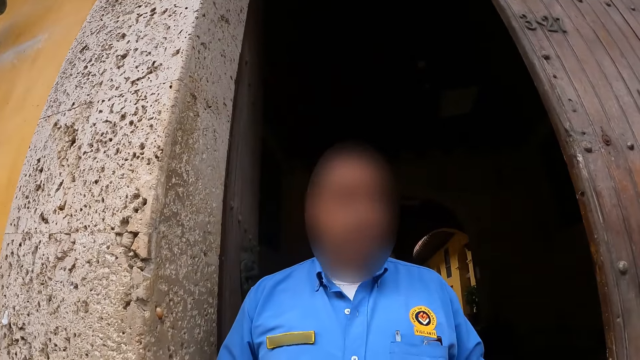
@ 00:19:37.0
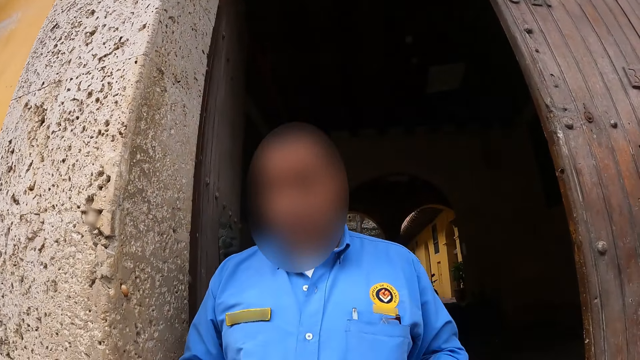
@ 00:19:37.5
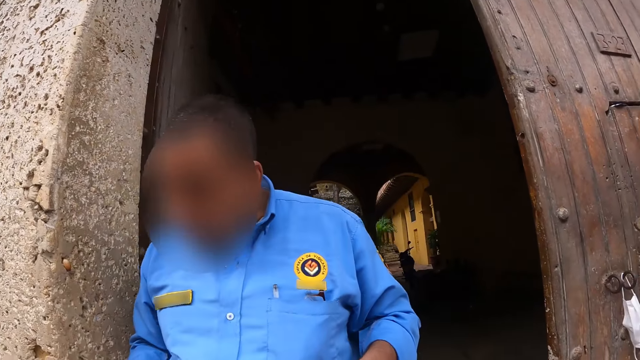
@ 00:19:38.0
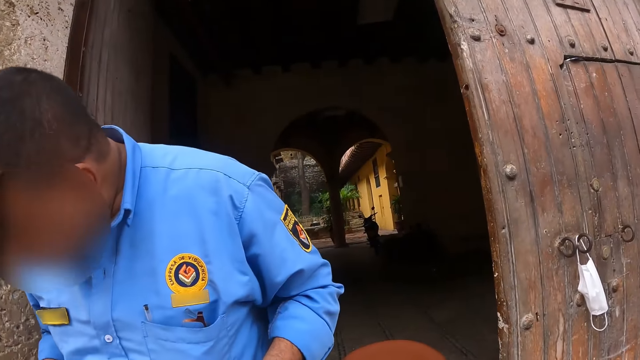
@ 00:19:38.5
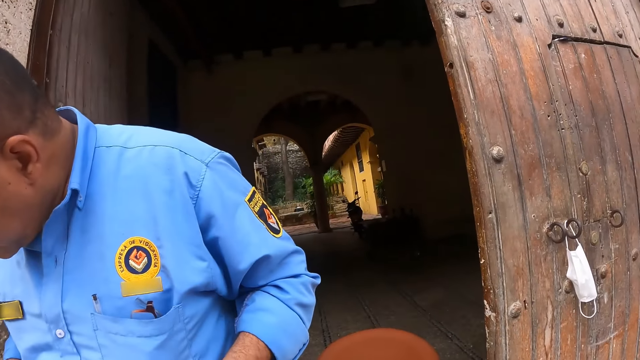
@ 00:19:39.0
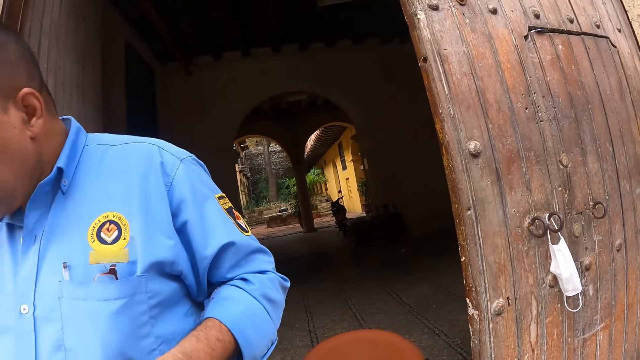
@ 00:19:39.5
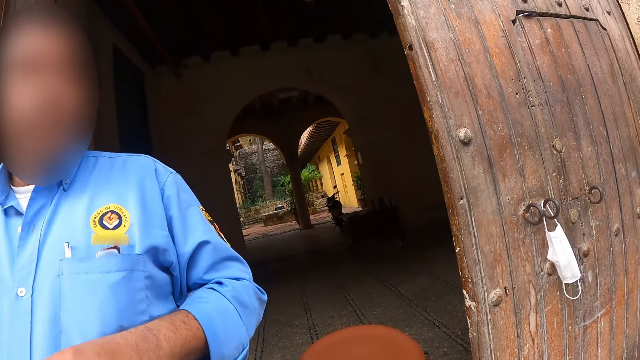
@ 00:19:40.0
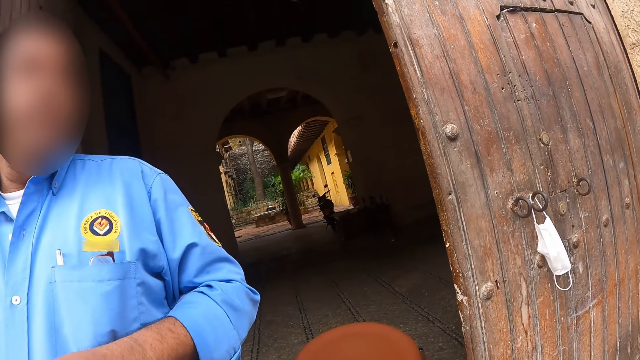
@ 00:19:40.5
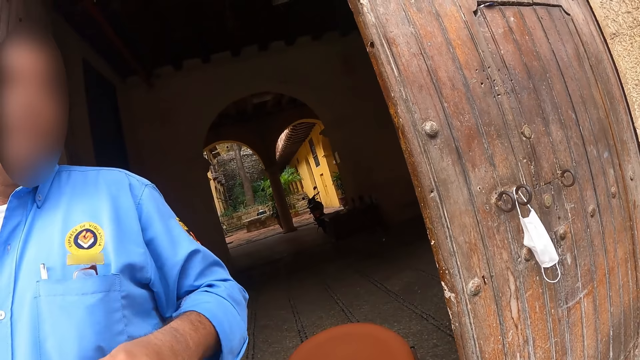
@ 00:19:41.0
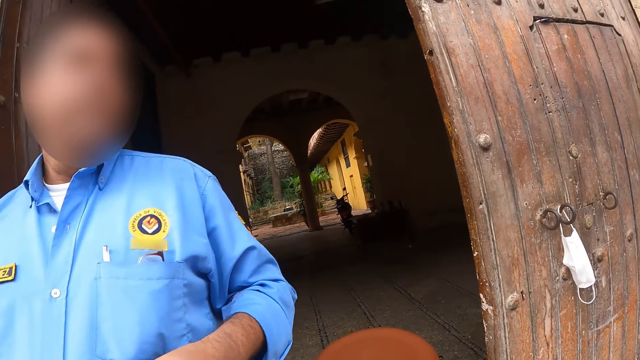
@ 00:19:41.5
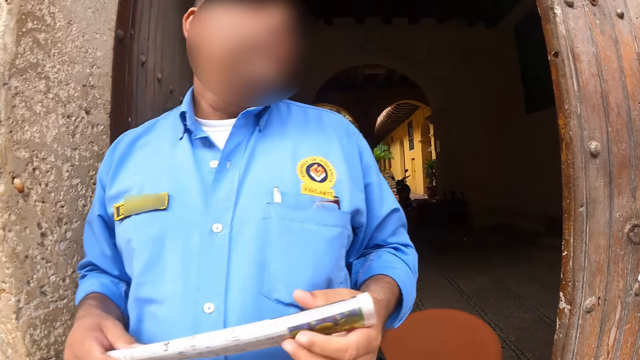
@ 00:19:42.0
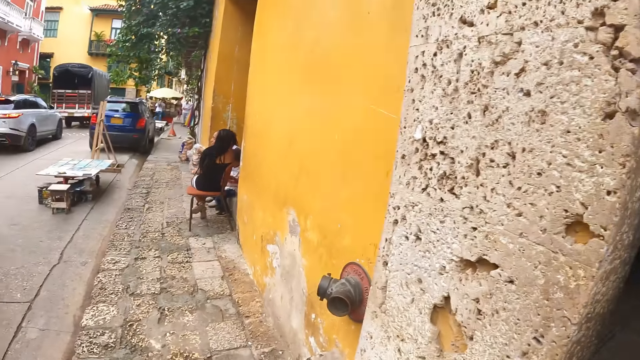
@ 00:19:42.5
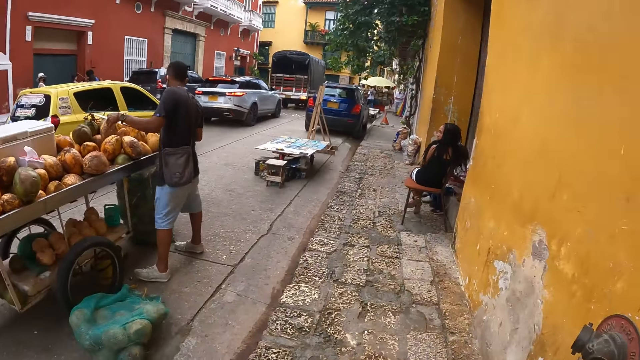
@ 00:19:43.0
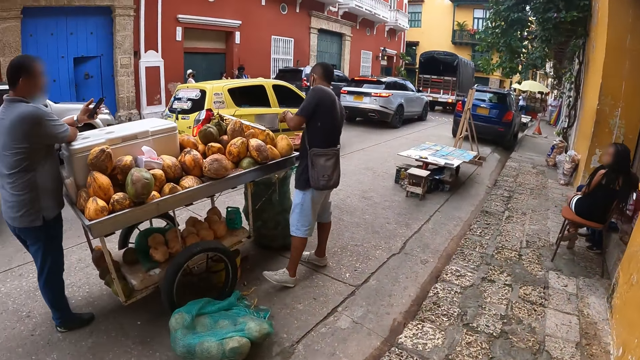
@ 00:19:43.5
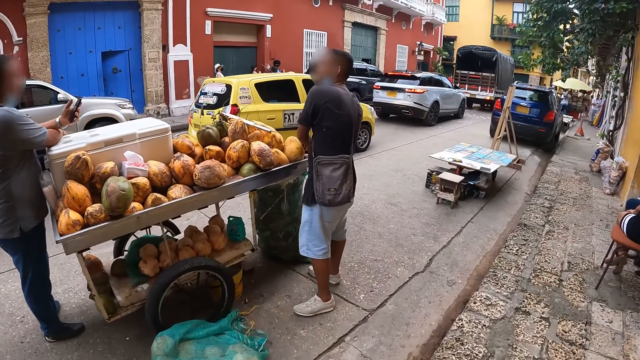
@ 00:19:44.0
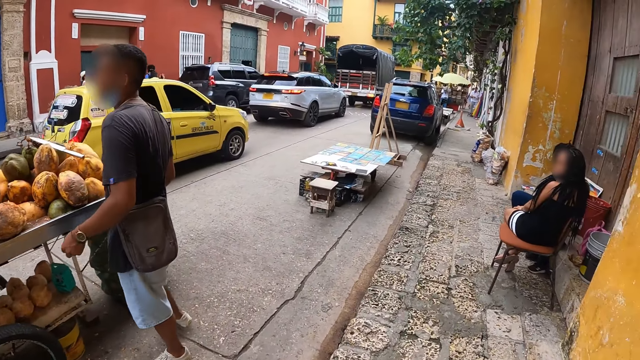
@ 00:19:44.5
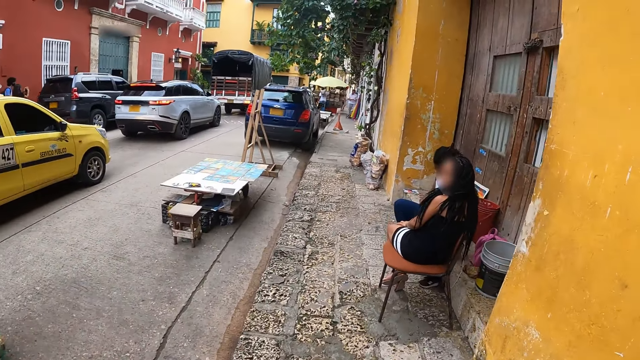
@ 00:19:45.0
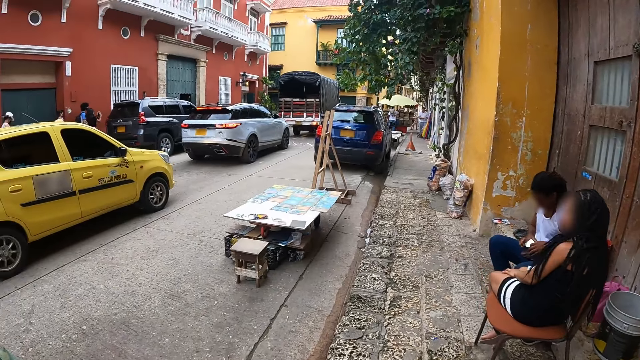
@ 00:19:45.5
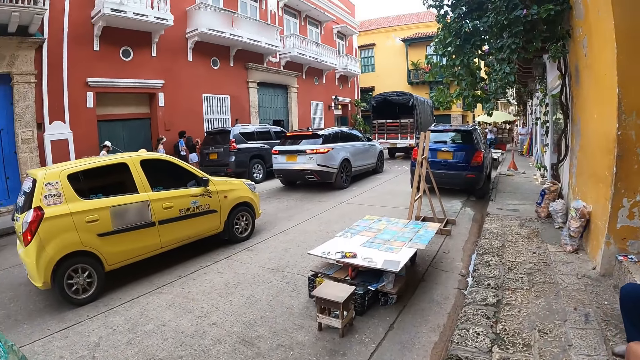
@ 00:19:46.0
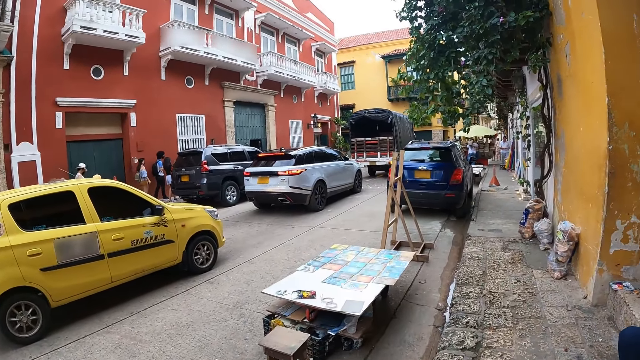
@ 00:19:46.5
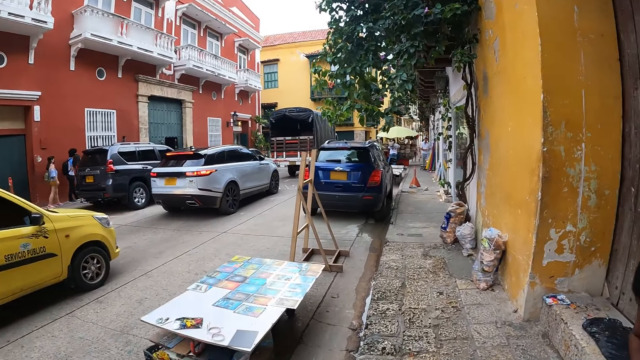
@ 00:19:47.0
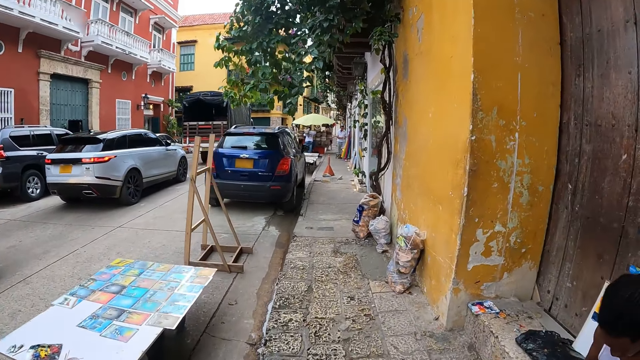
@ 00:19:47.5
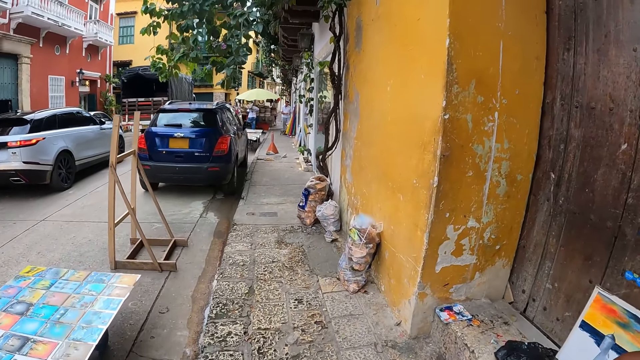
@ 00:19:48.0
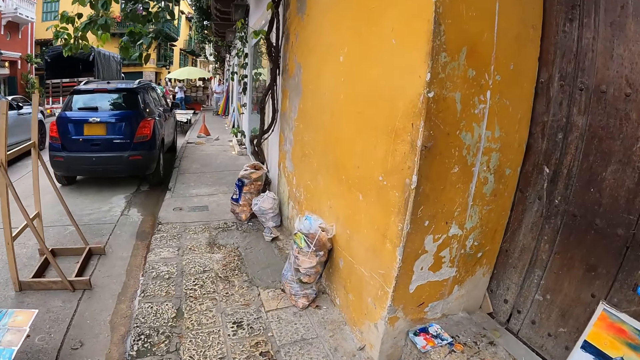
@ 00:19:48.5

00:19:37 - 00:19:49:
The camera wearer looks around. They walk on a road pavement.

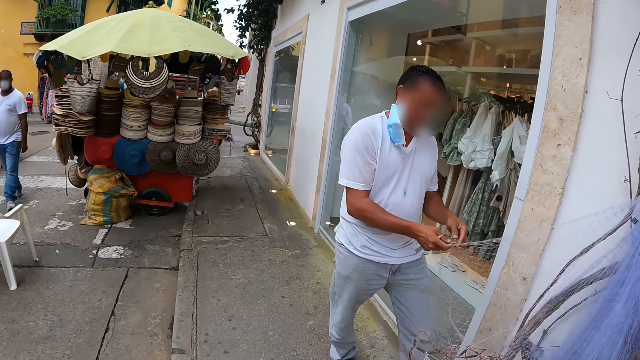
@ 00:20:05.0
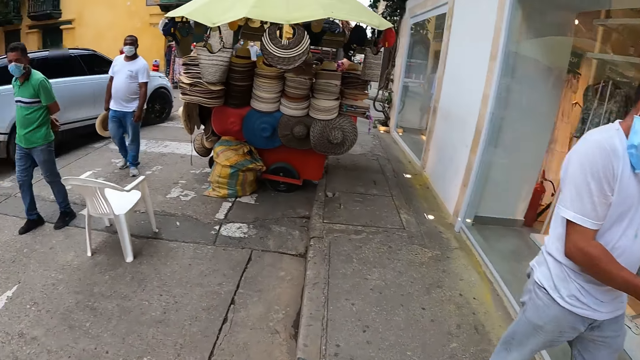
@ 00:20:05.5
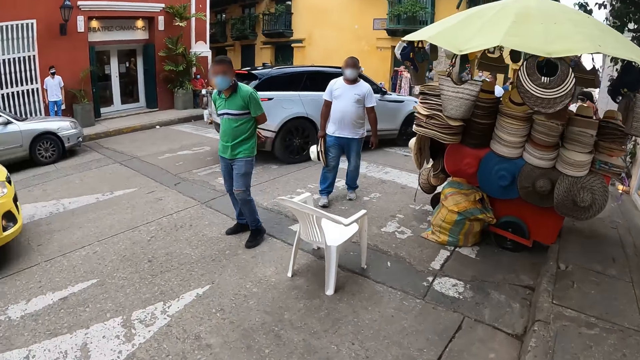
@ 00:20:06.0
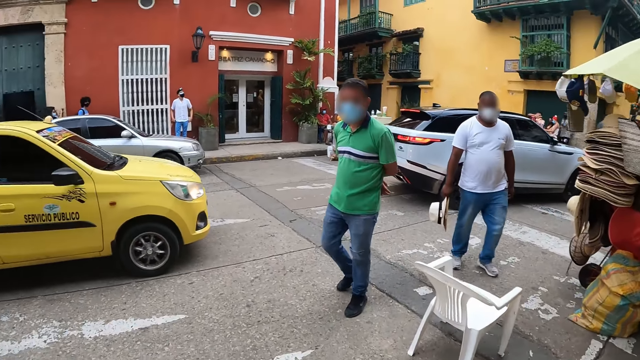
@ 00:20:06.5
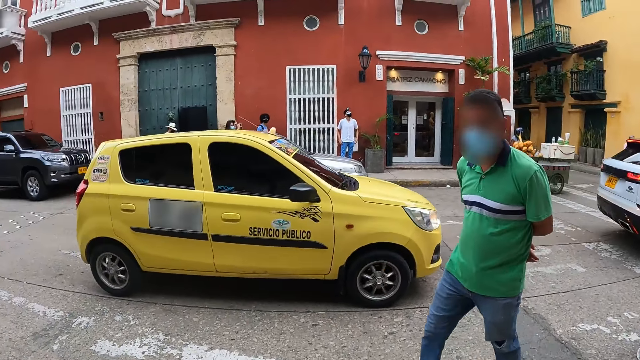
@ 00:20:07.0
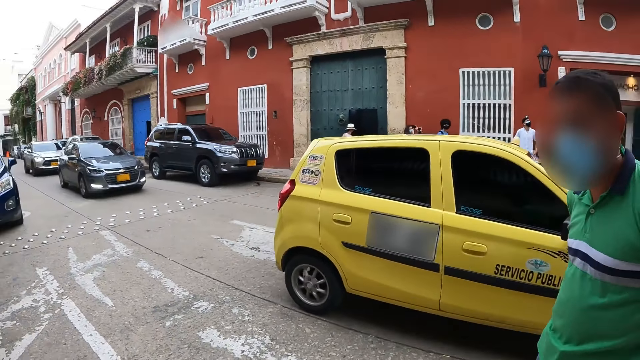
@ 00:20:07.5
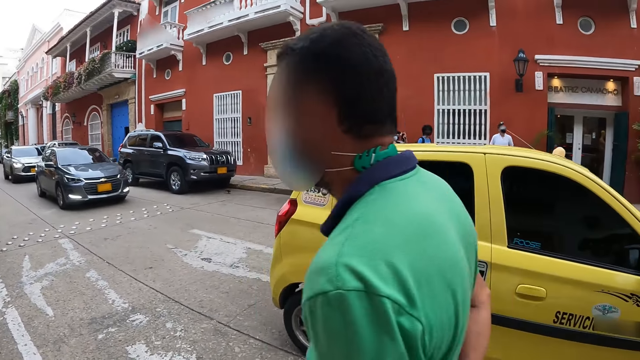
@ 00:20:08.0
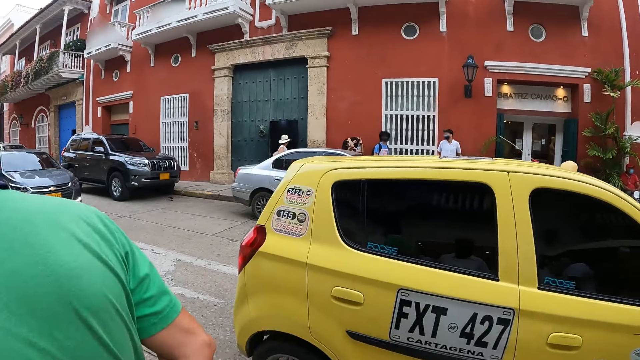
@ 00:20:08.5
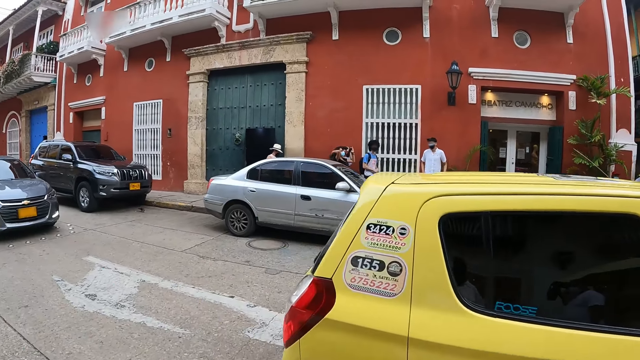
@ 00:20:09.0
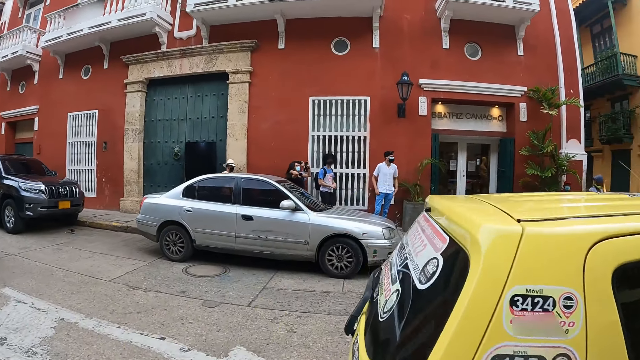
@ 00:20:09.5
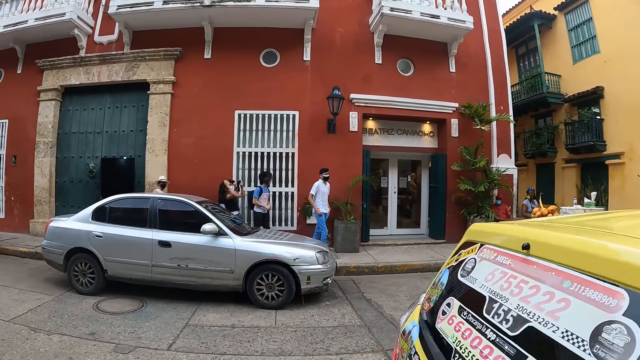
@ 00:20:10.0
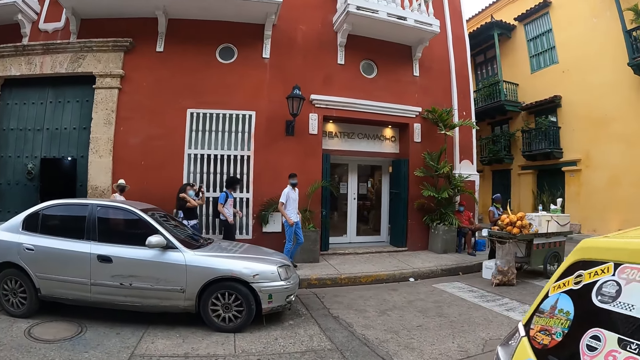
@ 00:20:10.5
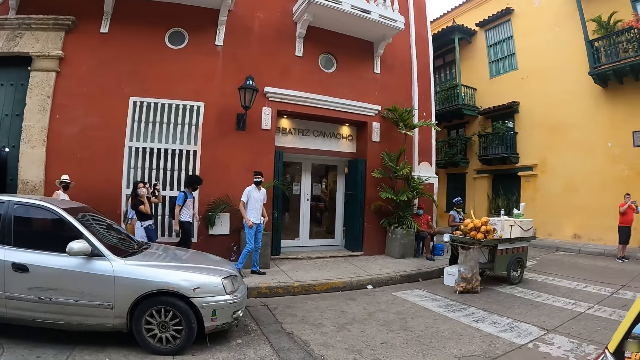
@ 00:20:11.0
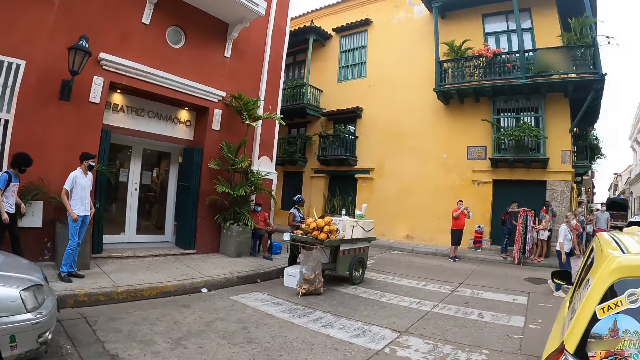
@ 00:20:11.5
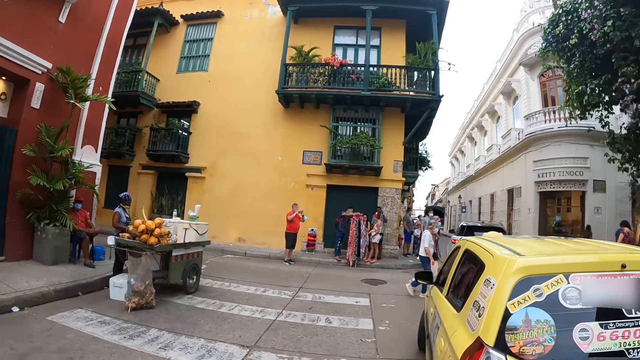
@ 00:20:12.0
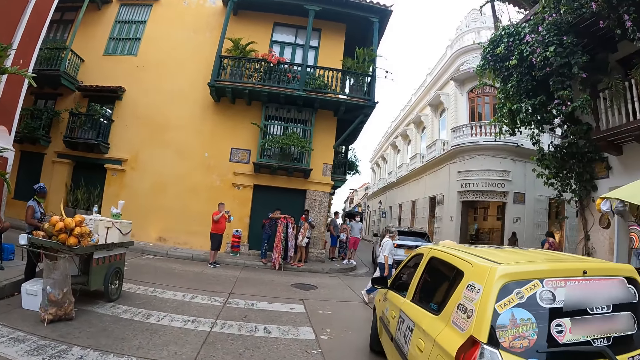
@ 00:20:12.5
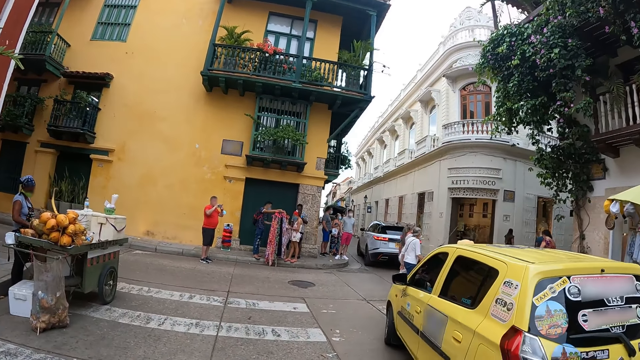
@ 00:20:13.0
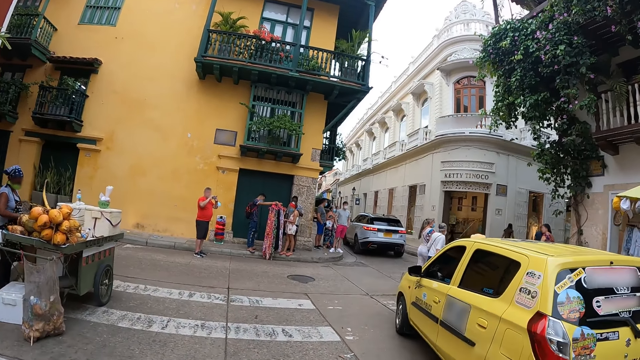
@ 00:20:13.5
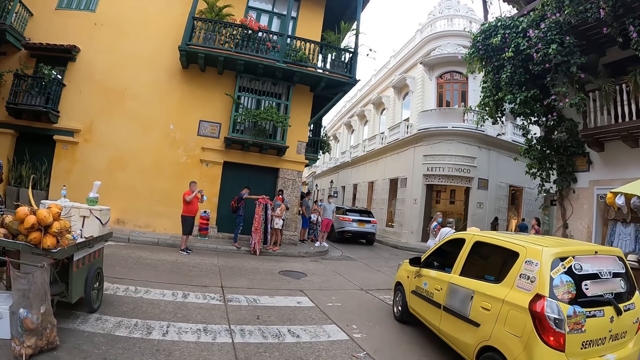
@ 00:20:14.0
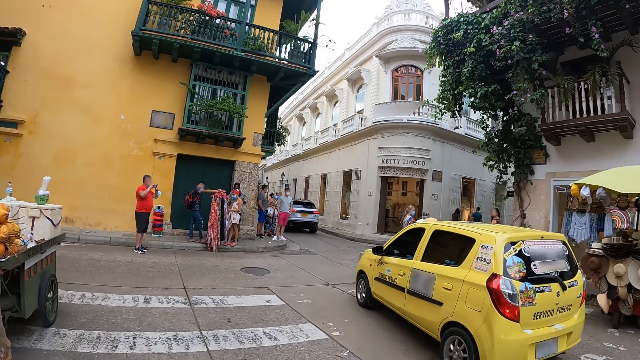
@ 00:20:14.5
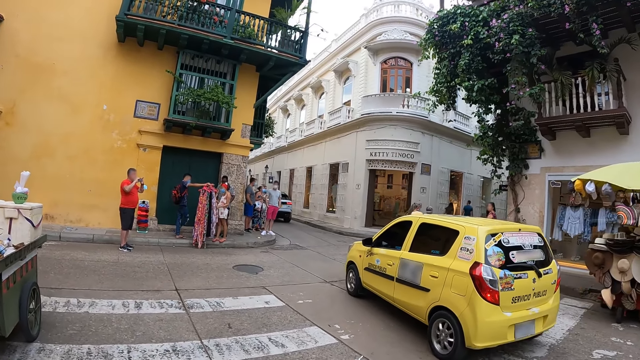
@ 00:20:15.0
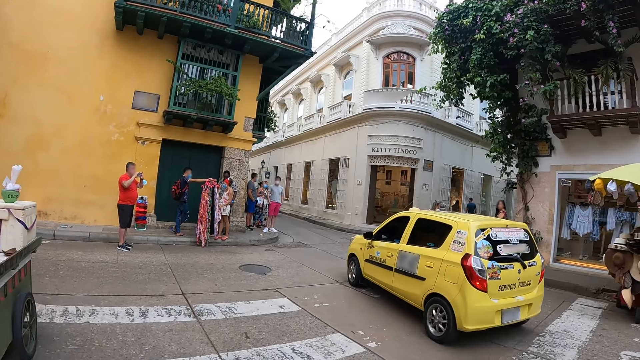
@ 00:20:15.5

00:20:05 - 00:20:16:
The camera wearer walks across the road in the street.
